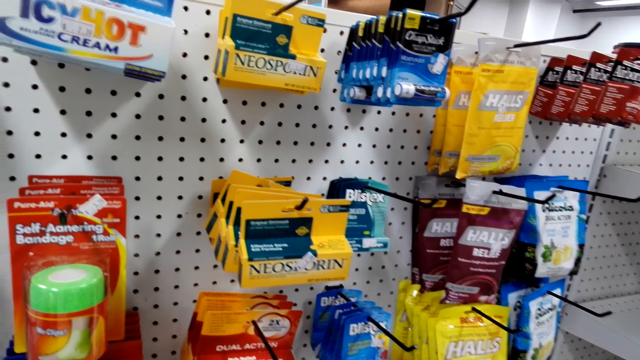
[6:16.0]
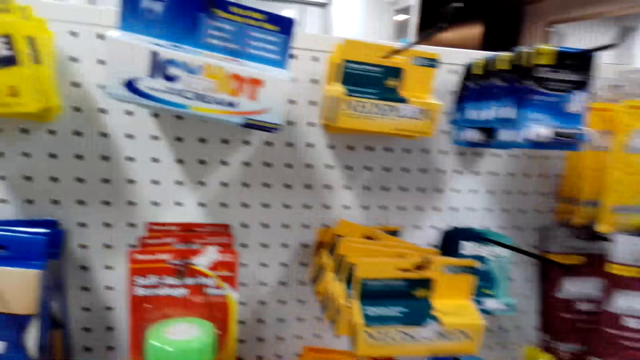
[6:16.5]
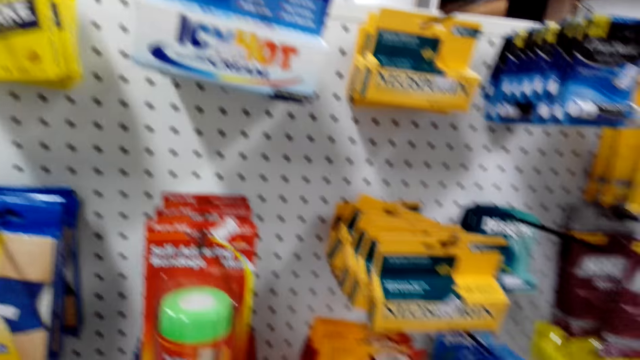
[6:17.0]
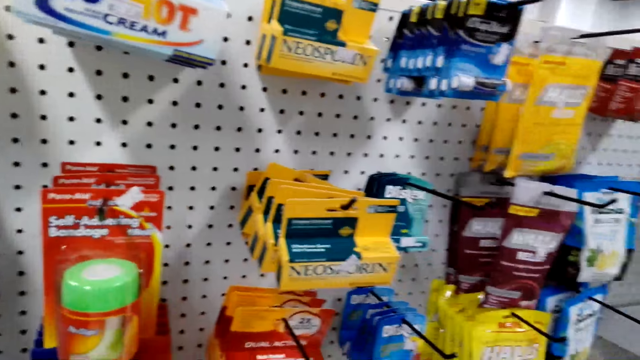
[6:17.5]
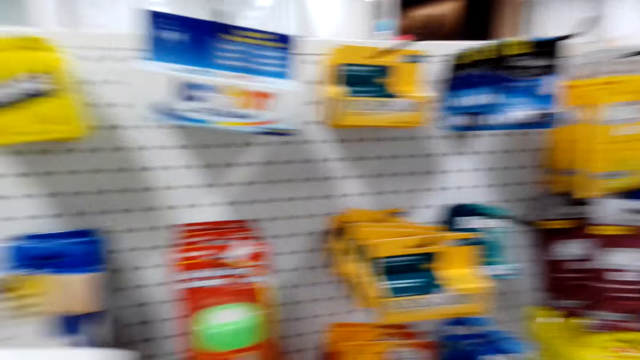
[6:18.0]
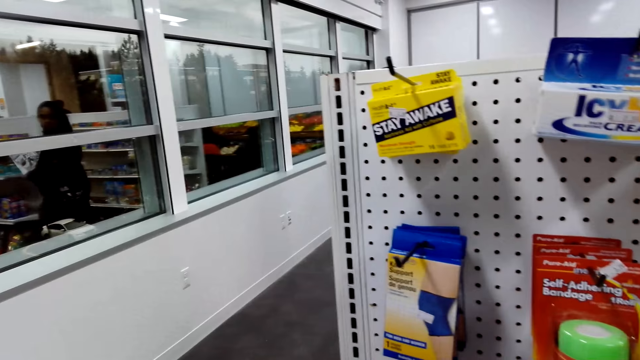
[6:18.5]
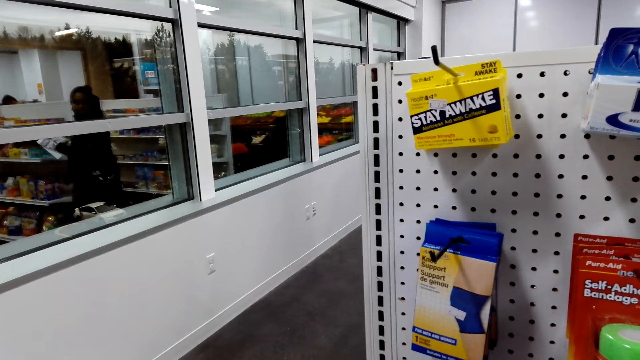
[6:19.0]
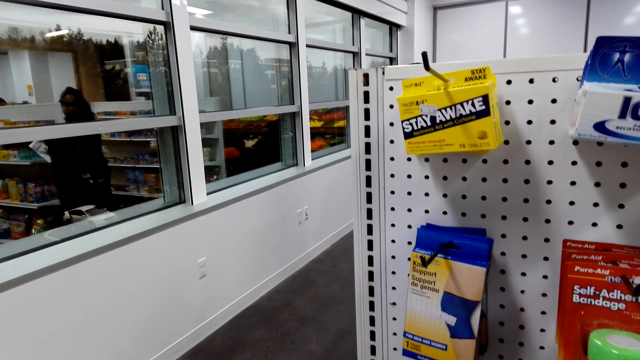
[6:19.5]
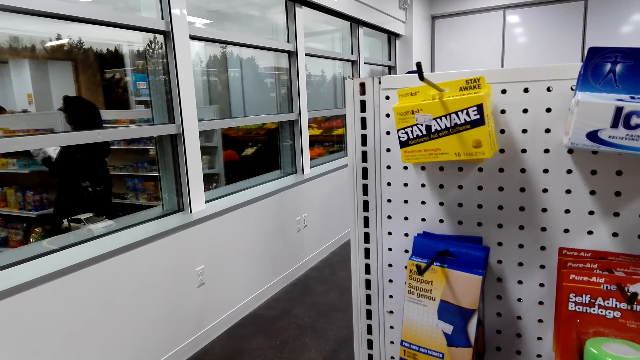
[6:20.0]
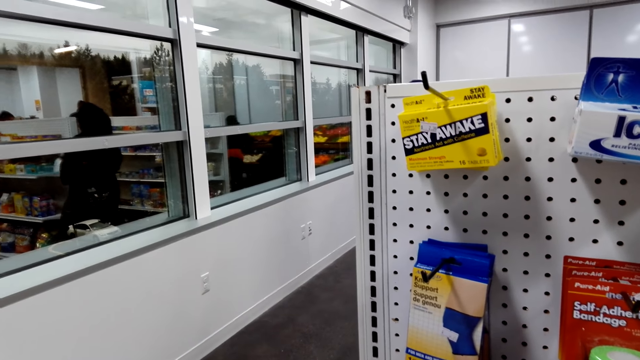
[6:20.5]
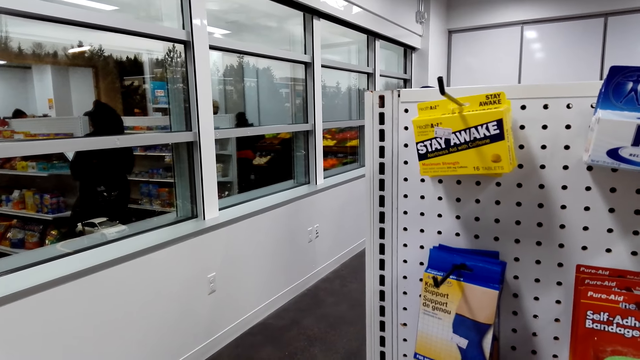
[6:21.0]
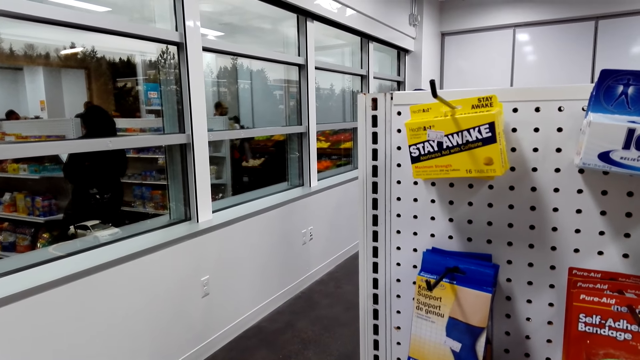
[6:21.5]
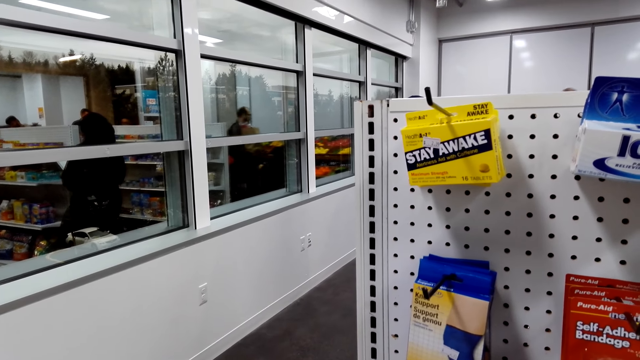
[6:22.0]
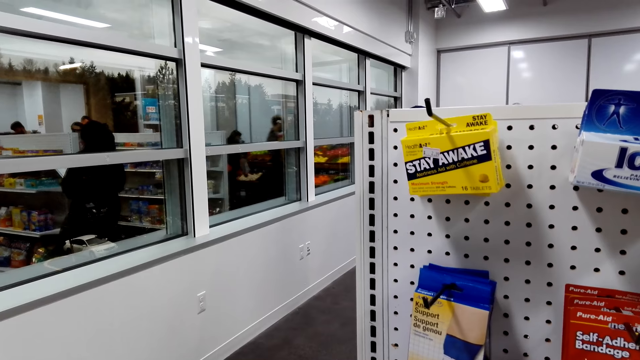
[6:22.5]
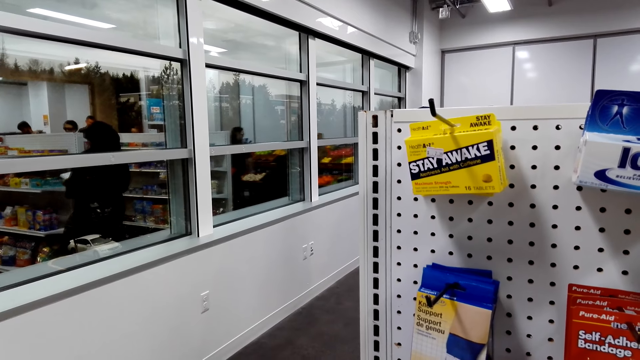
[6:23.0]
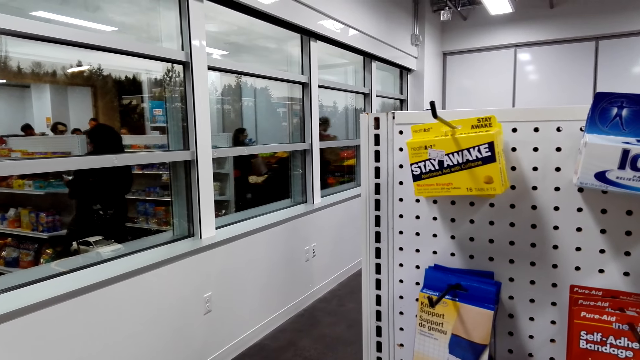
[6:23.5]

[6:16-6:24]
The camera wearer looks around.

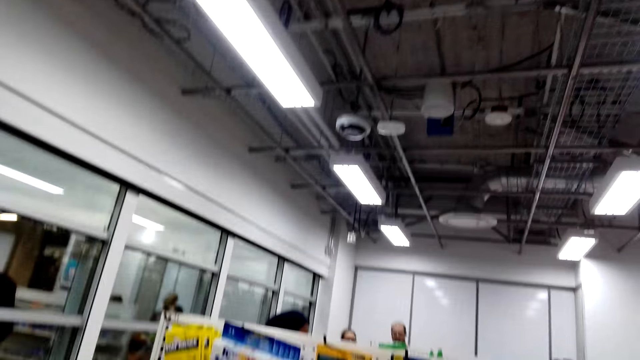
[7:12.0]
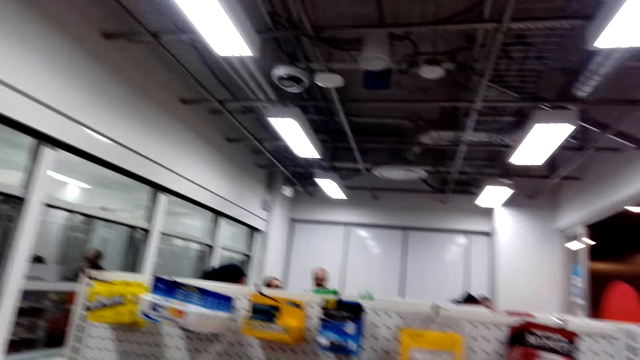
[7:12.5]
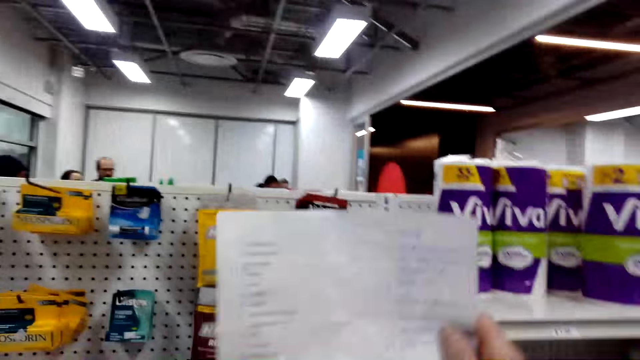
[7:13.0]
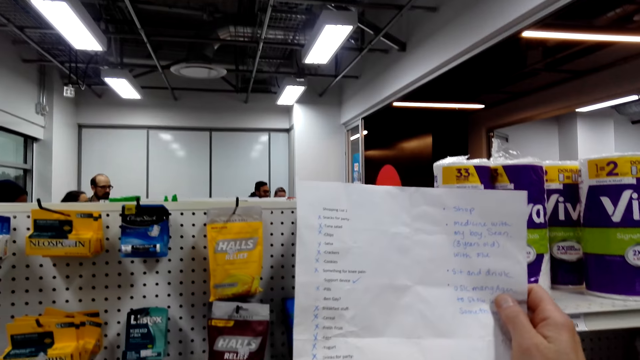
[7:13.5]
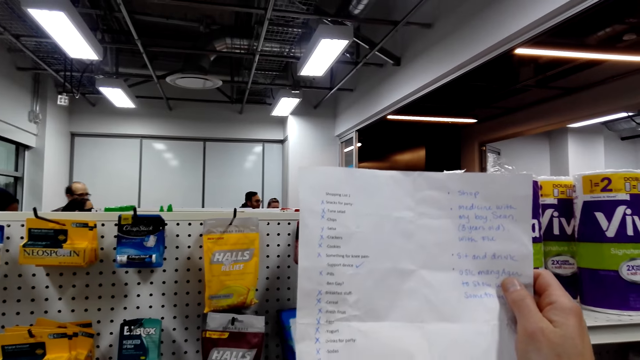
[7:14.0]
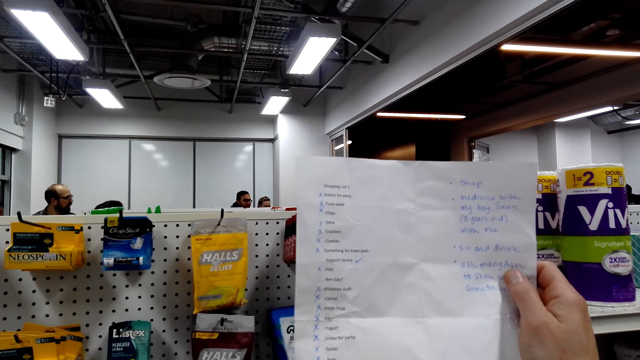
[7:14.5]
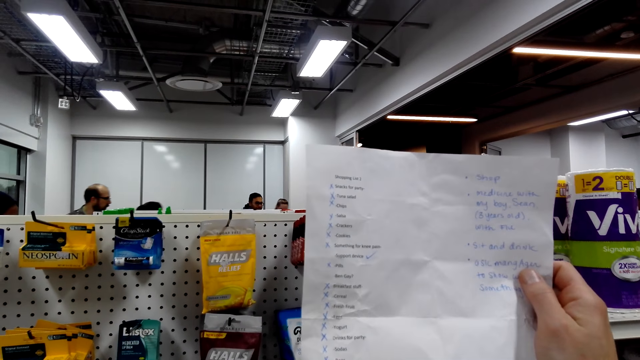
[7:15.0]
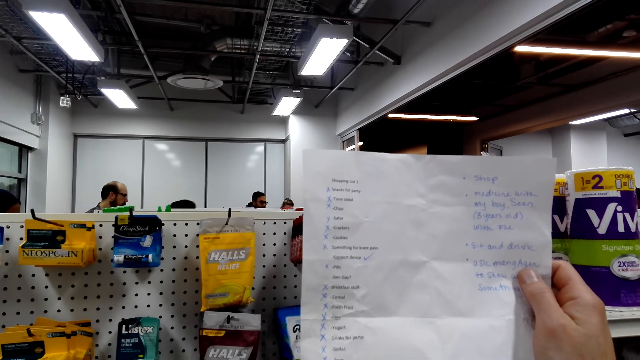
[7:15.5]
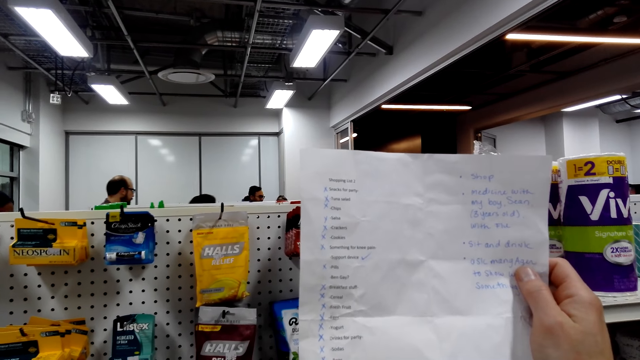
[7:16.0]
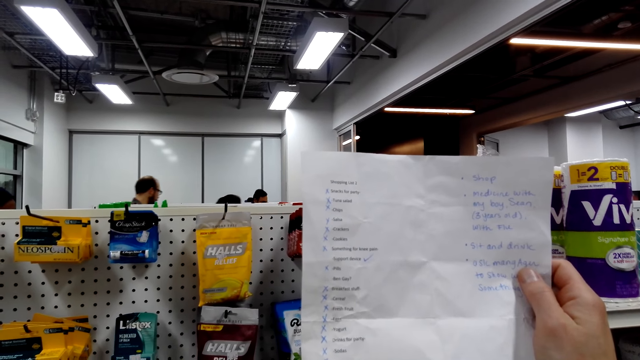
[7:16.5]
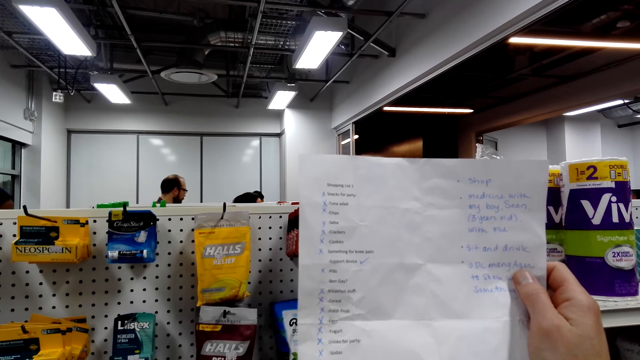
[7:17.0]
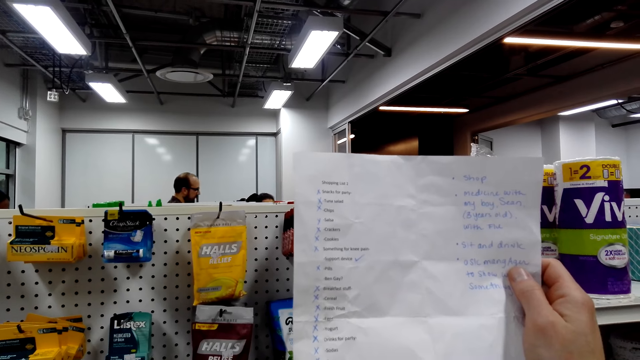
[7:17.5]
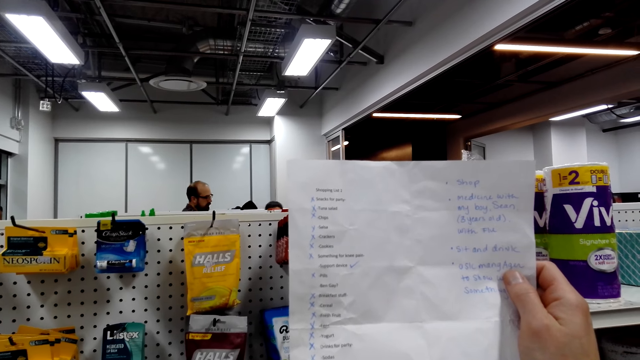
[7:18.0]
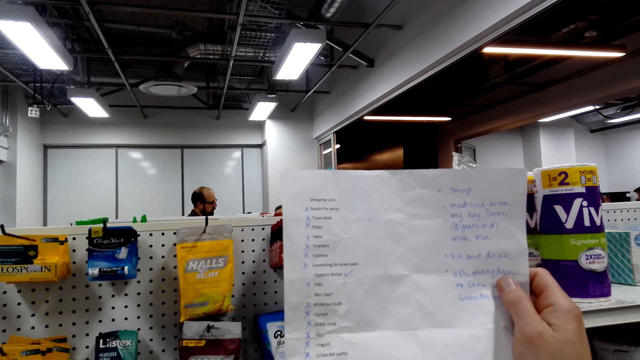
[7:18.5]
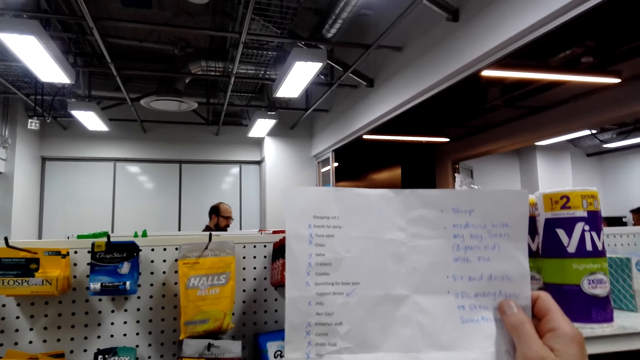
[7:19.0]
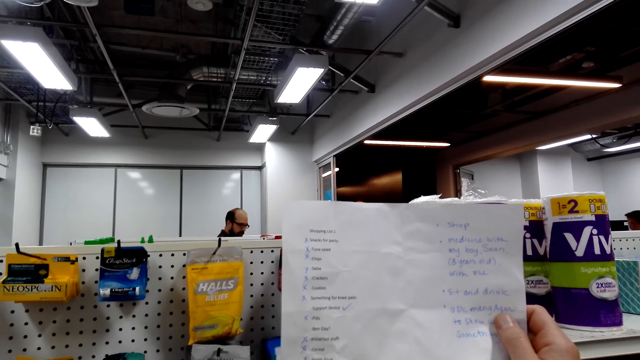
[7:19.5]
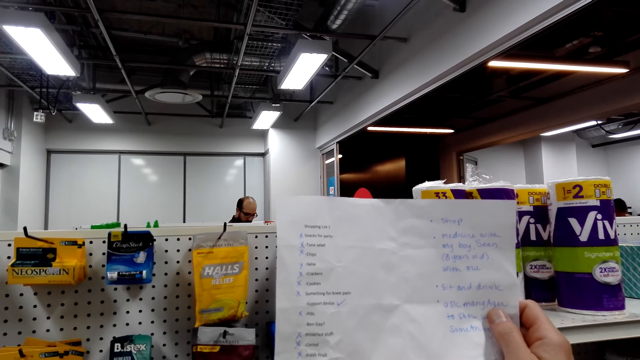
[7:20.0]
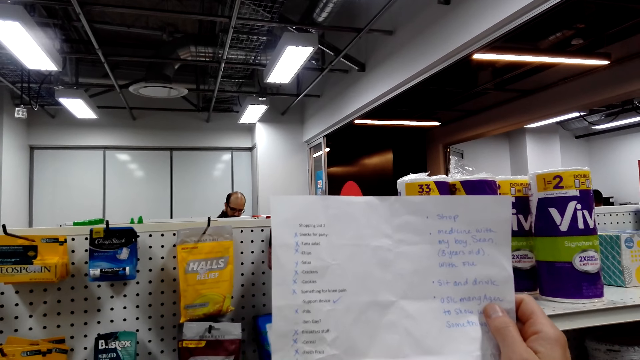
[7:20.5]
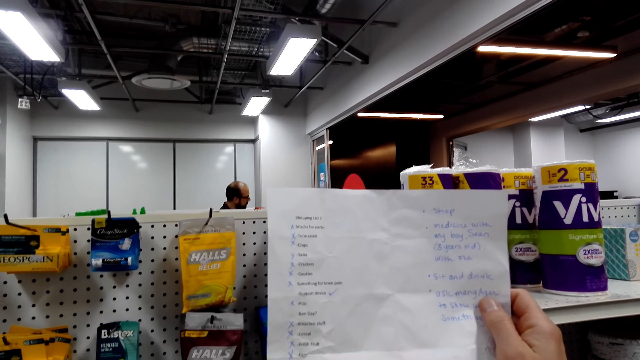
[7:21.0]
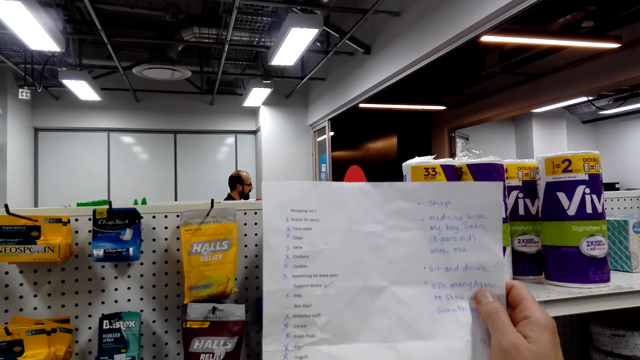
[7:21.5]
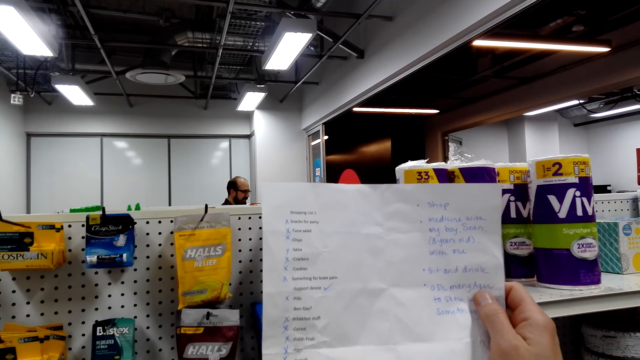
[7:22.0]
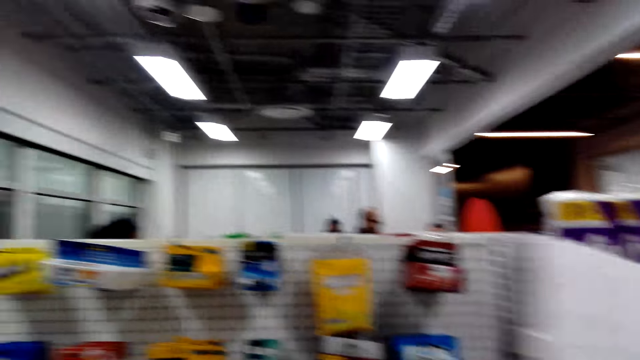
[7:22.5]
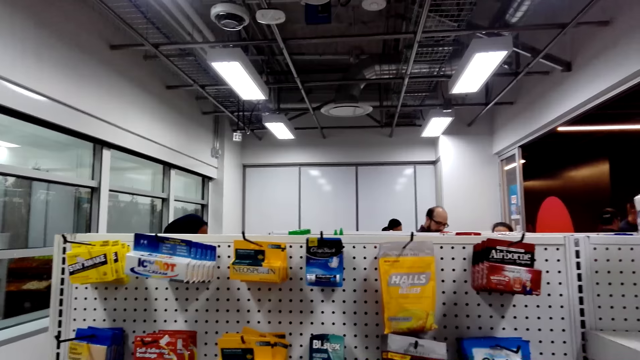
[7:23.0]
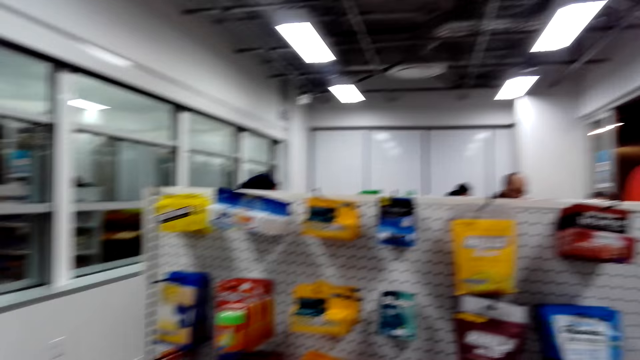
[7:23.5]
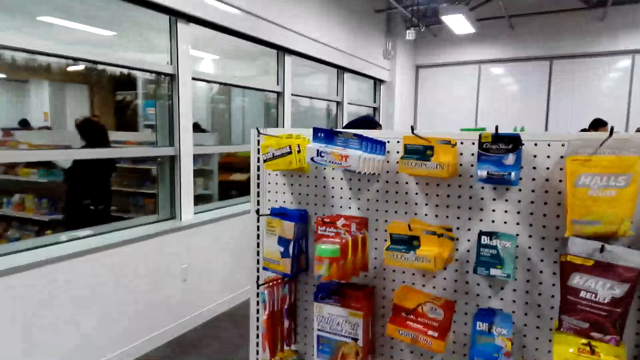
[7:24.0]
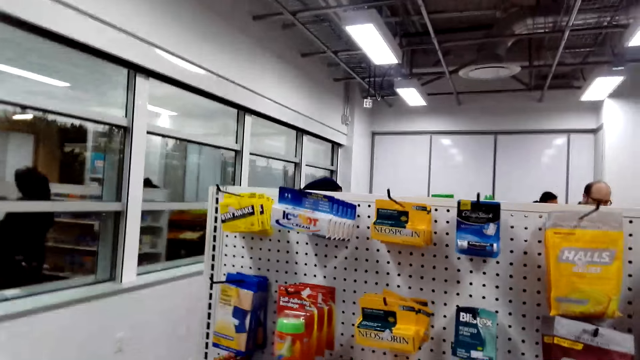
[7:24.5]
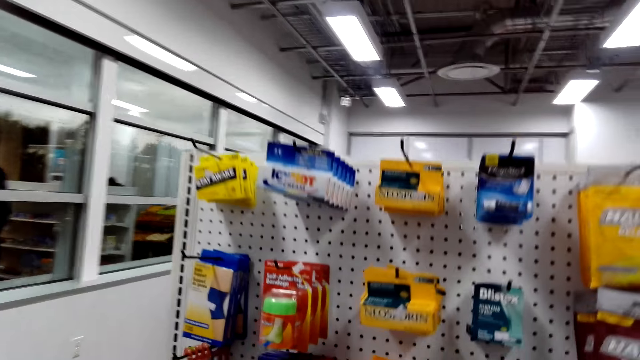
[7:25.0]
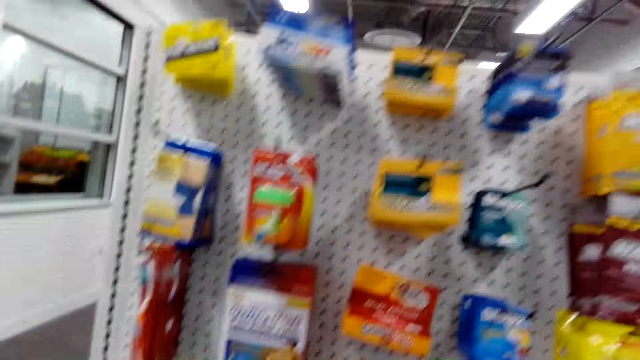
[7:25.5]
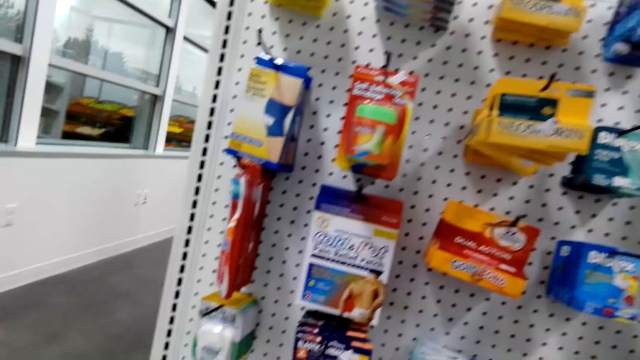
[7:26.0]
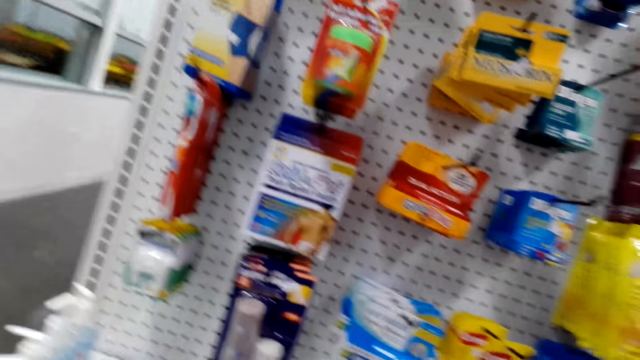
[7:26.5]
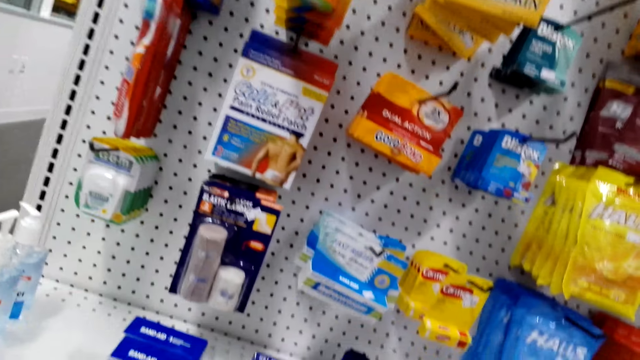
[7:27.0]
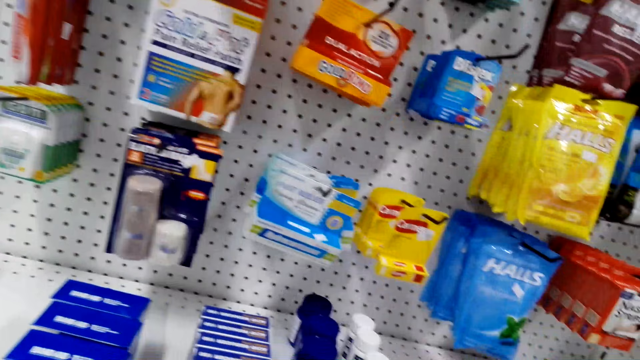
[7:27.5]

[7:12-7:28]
The camera wearer holds the shopping list. They read on the shopping list. They look around.
